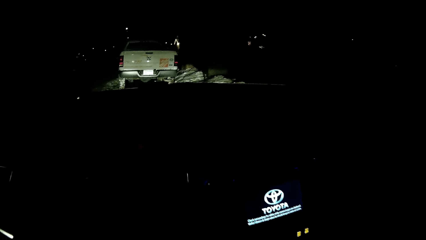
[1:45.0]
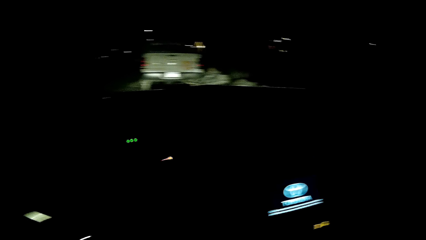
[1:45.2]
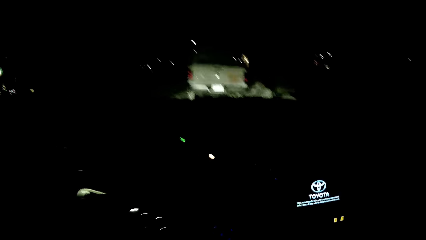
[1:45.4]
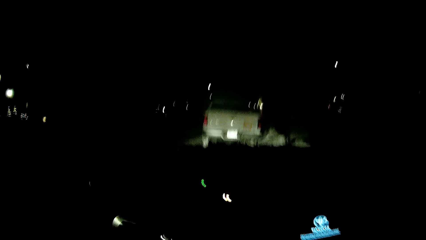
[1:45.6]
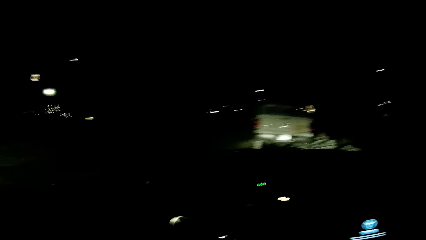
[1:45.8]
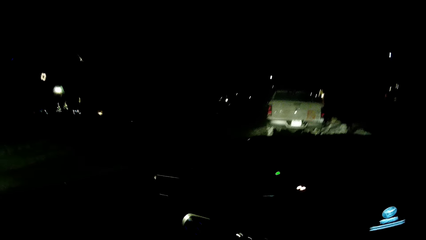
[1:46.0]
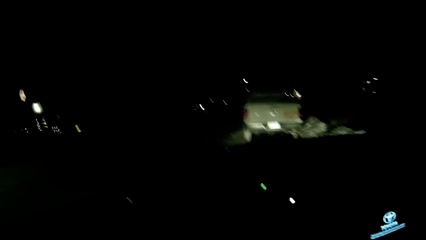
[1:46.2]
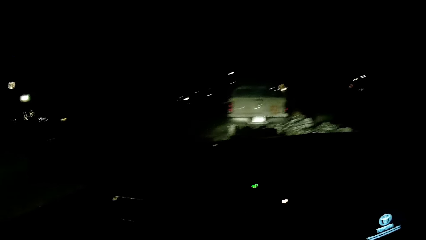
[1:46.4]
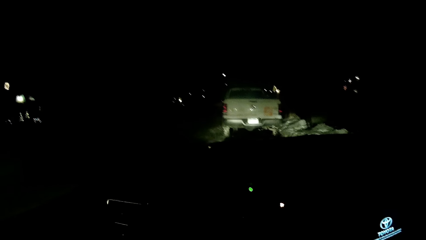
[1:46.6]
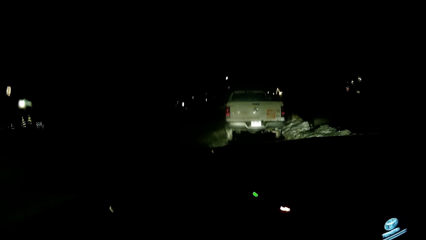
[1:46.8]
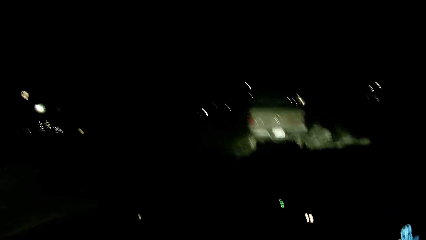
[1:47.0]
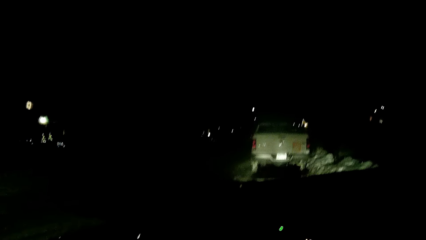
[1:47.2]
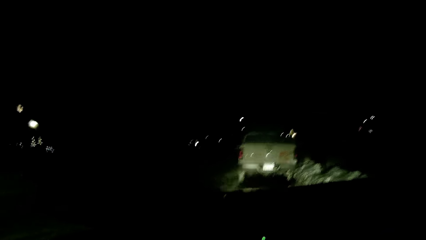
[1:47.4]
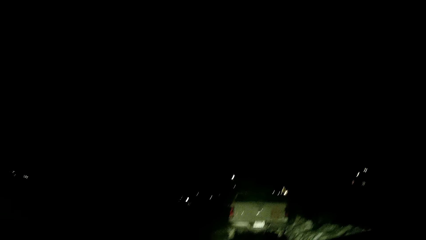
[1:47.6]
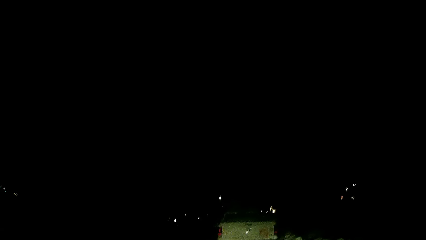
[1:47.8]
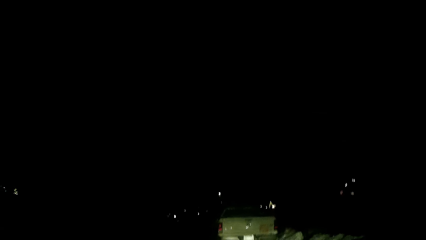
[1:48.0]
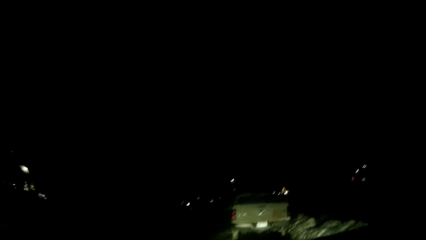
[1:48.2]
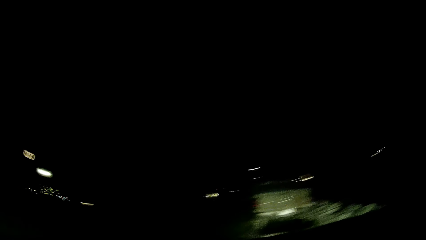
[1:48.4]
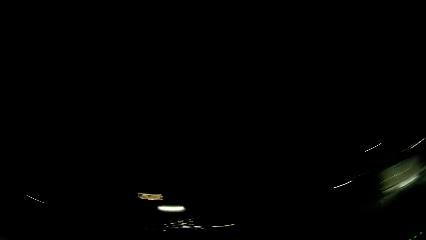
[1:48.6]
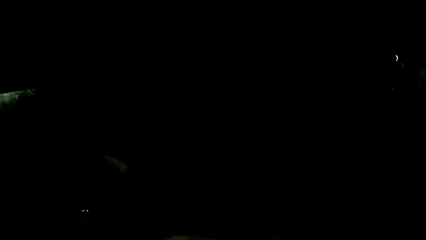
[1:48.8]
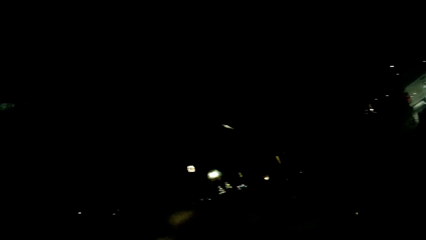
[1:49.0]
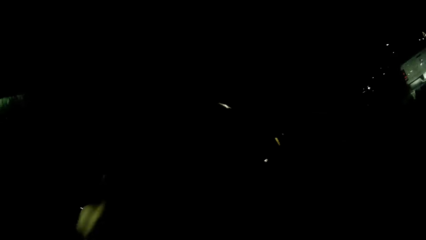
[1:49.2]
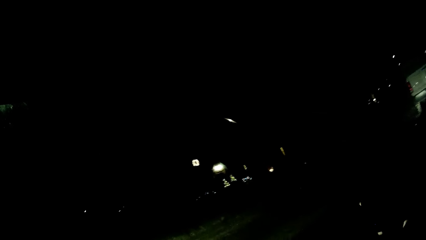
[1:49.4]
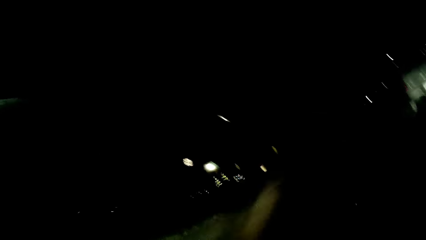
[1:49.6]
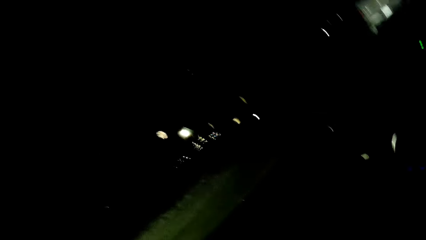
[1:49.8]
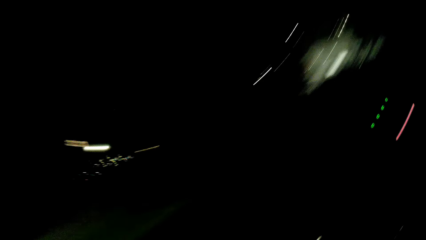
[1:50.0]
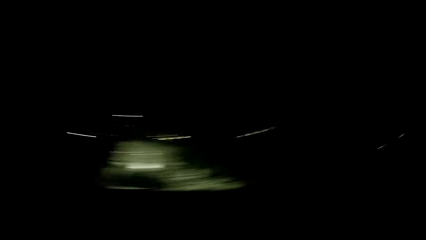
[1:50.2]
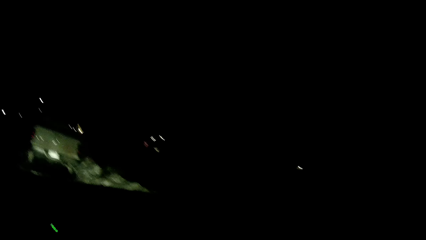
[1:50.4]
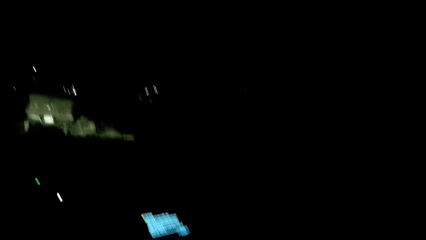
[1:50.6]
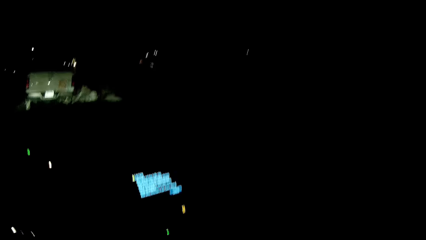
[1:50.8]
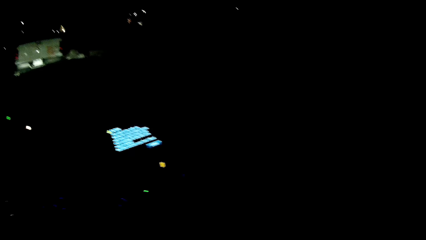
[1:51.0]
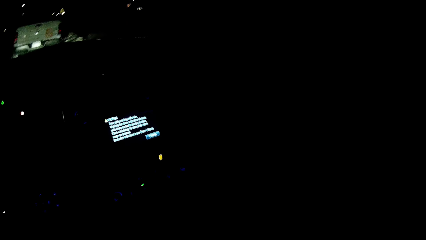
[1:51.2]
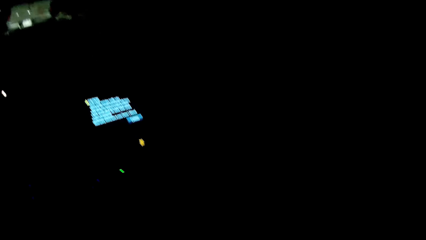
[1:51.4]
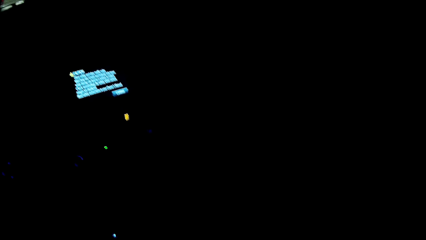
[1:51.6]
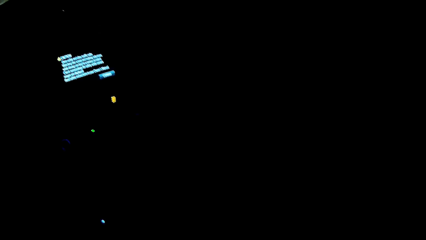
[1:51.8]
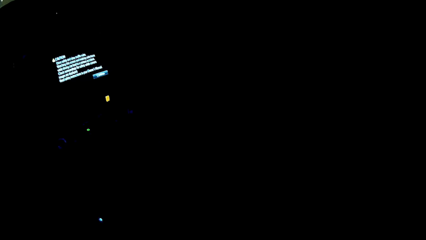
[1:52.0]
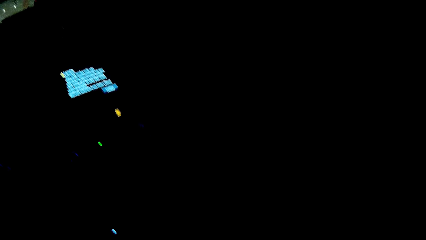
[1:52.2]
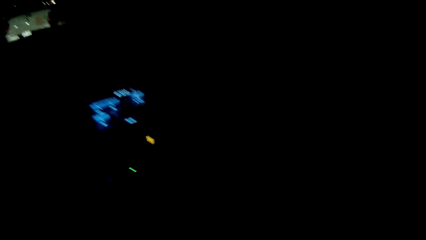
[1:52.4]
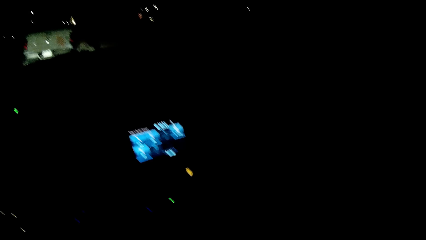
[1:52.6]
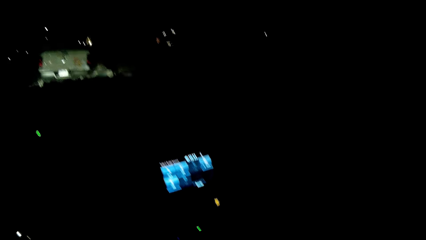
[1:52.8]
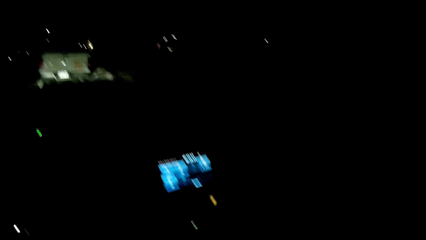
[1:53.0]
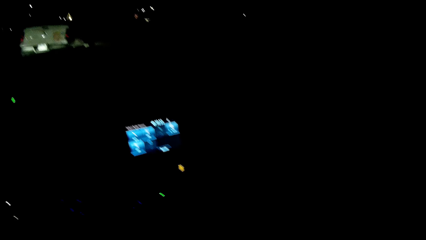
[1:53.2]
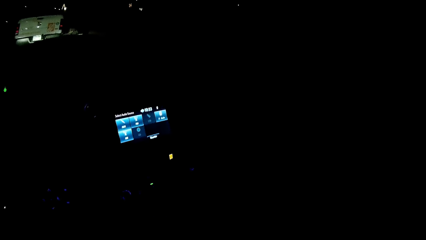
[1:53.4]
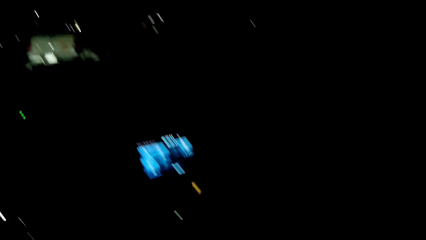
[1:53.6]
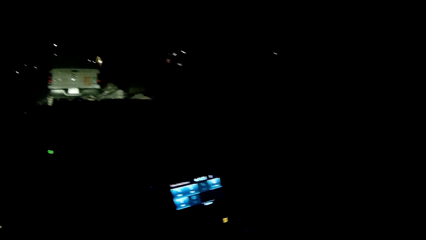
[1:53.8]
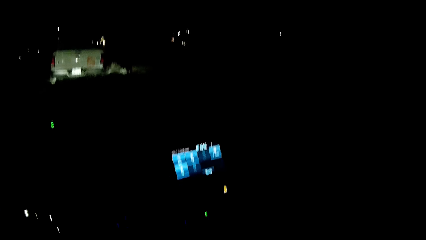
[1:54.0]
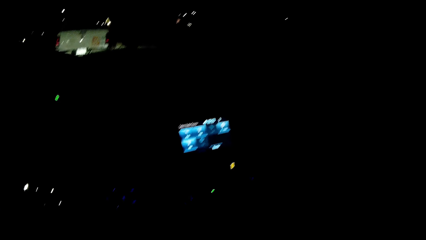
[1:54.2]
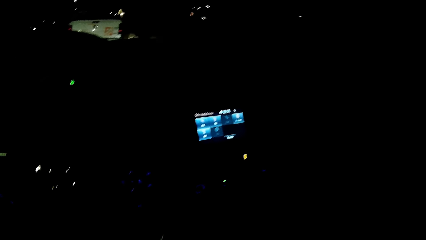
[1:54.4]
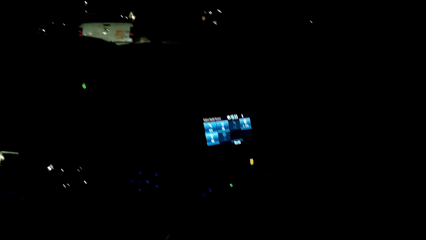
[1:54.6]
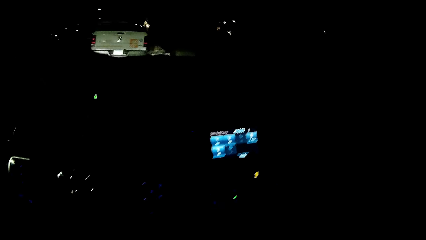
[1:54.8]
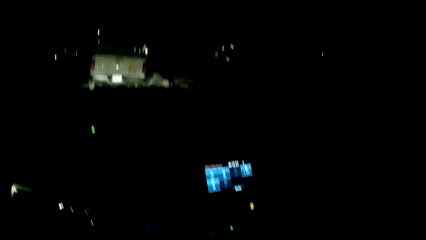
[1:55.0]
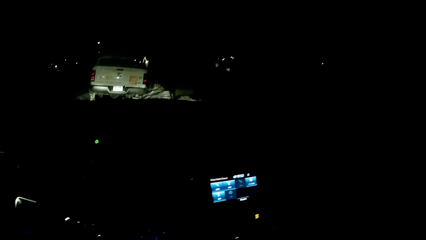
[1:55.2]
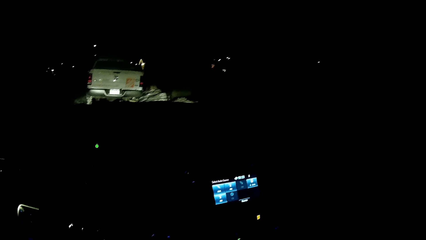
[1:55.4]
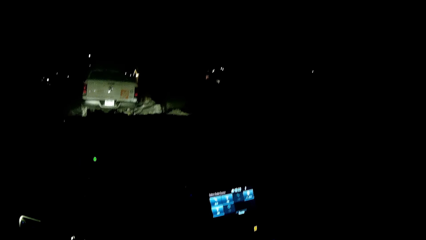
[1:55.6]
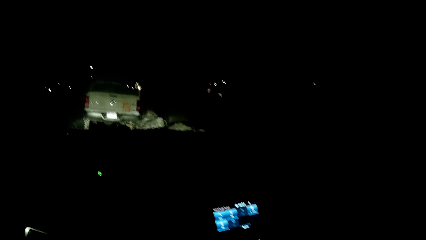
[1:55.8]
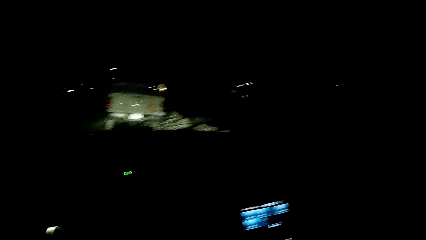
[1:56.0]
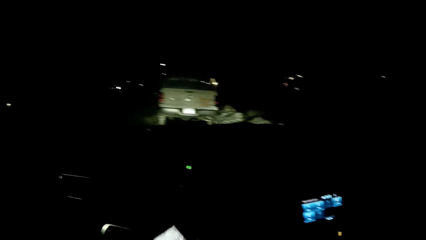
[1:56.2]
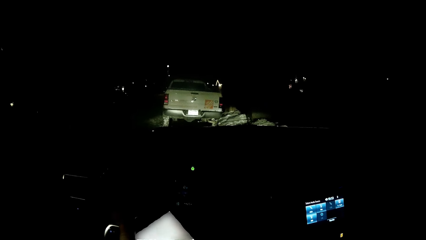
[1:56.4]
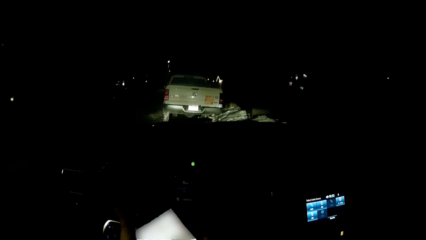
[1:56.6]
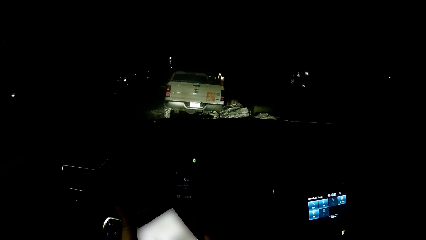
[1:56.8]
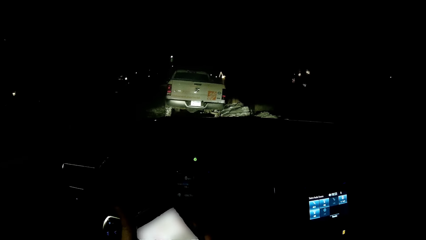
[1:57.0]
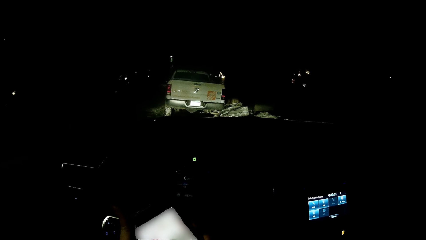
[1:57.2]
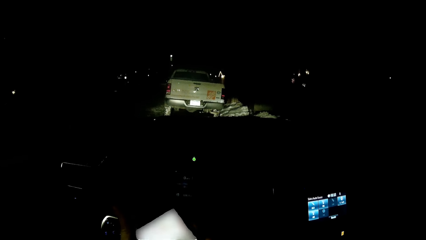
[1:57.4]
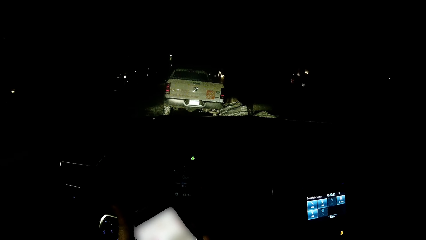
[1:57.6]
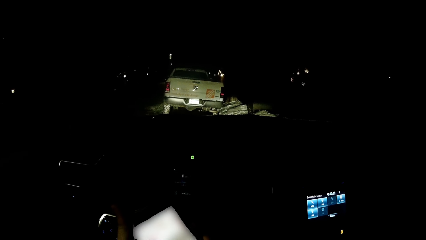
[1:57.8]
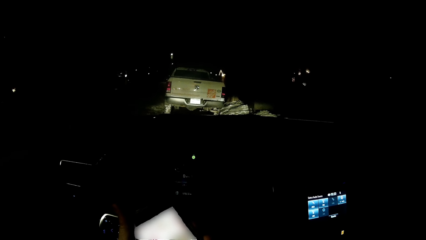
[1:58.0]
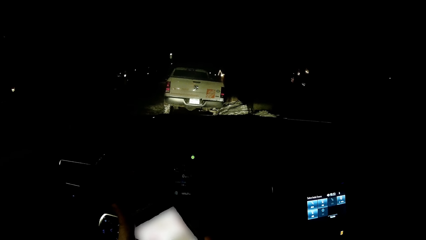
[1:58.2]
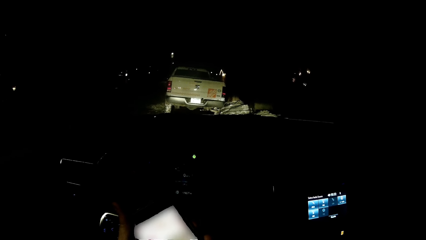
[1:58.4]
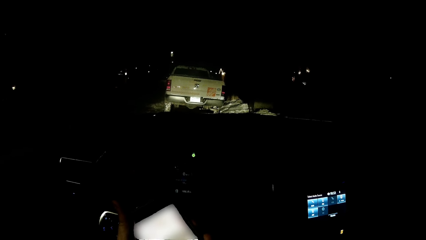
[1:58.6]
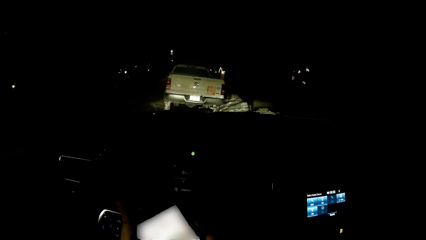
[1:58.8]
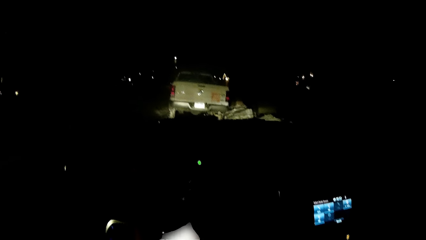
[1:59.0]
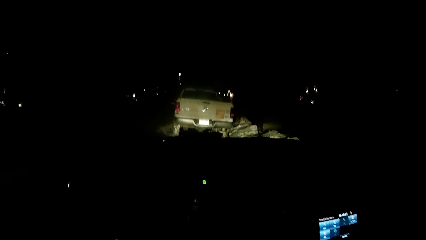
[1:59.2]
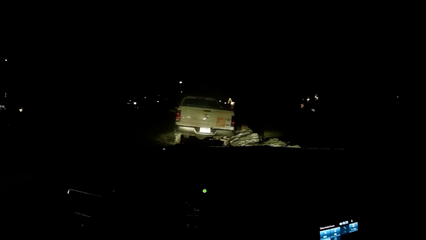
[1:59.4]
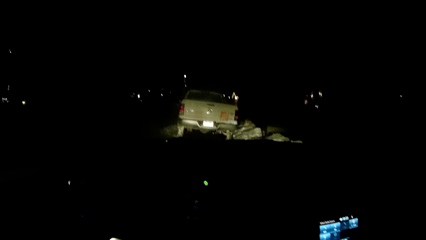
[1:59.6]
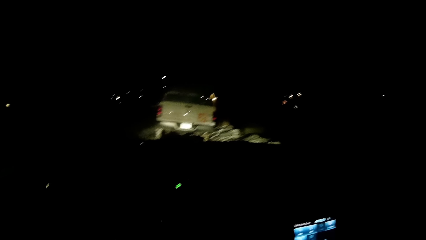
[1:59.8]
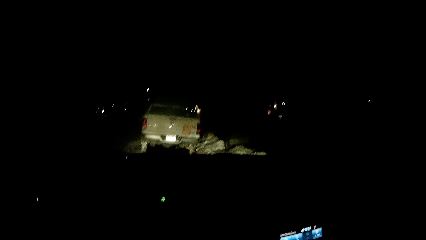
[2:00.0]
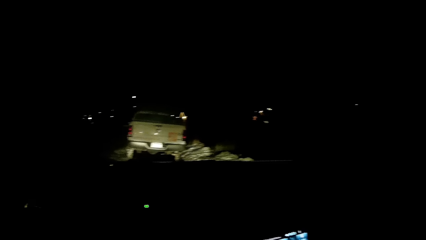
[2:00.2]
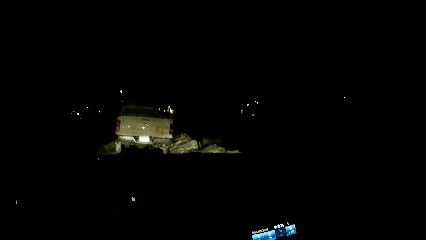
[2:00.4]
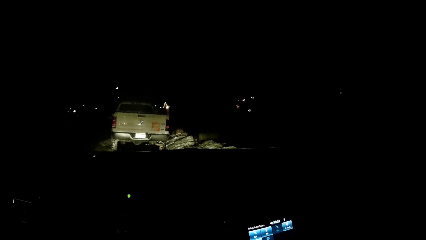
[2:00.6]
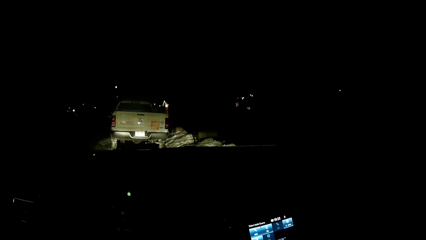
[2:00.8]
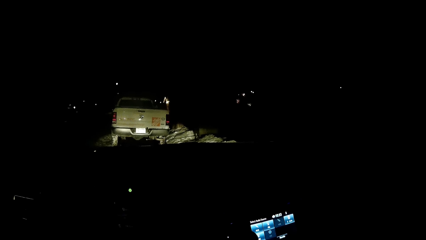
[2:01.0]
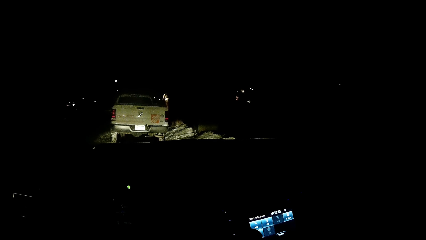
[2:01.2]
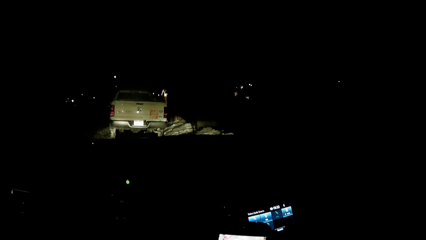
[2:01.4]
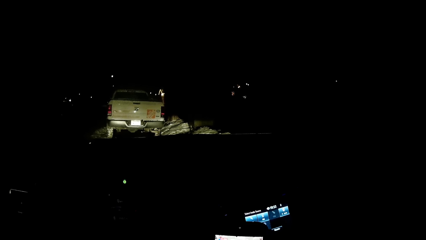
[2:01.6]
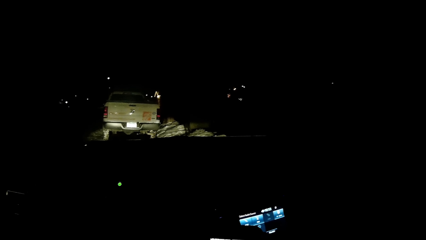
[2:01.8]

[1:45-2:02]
The camera wearer wipes the car windscreen with her left hand. She operates the car stereo with her hand. She looks around. She operates a phone with her hands. She scrolls the phone.
